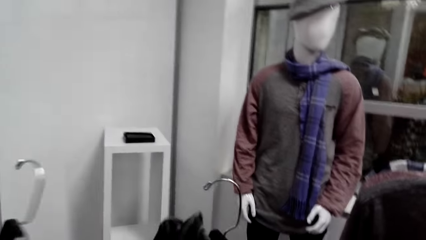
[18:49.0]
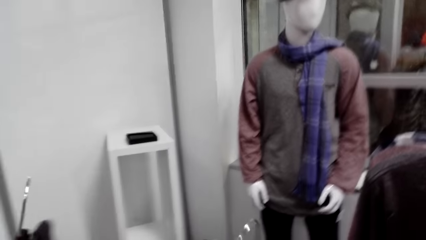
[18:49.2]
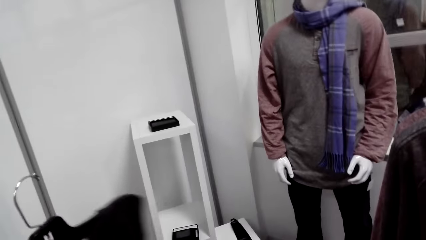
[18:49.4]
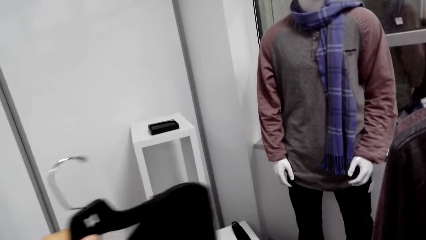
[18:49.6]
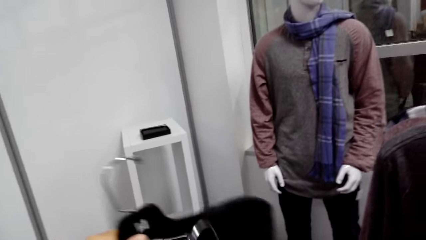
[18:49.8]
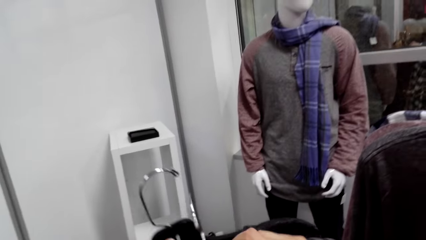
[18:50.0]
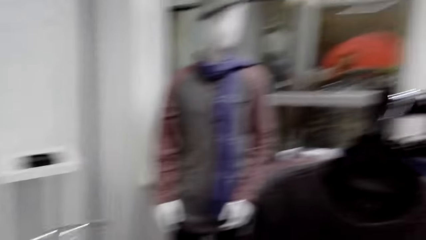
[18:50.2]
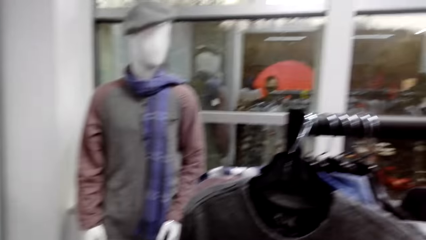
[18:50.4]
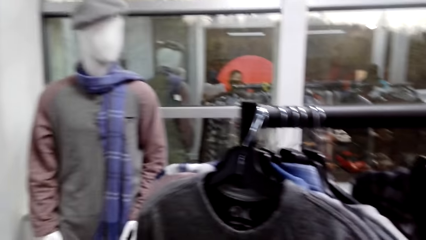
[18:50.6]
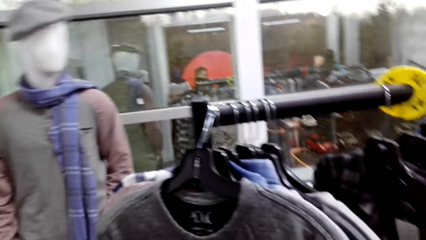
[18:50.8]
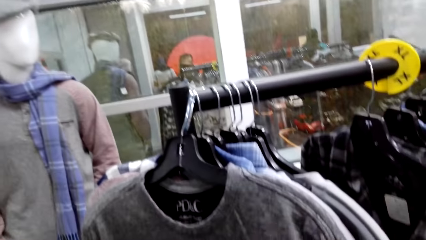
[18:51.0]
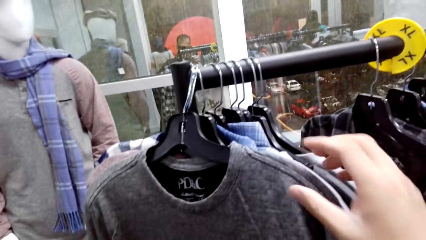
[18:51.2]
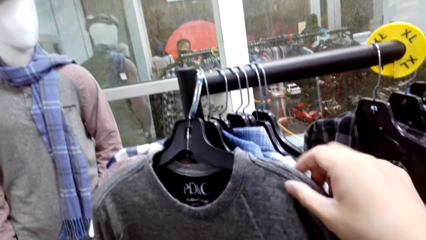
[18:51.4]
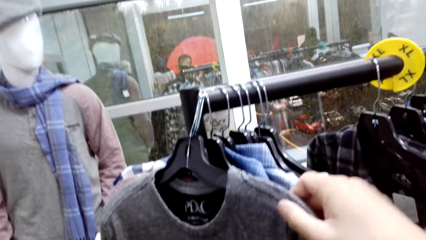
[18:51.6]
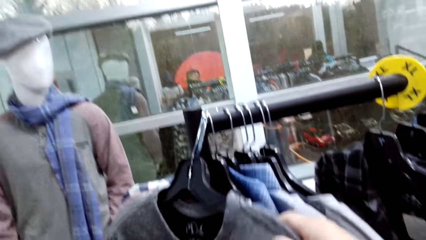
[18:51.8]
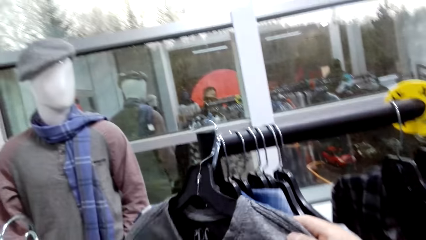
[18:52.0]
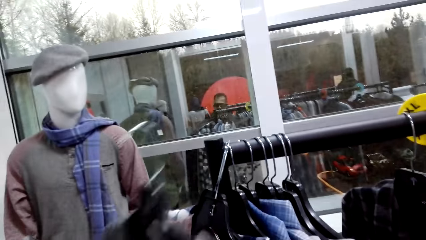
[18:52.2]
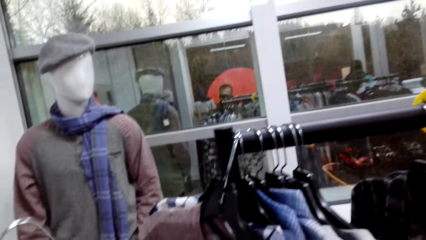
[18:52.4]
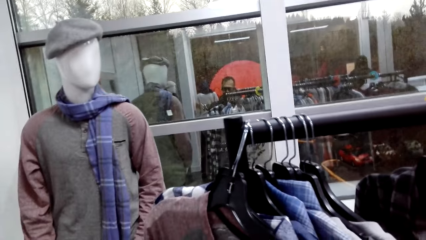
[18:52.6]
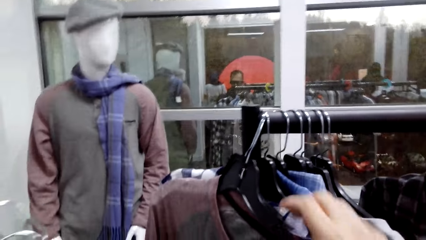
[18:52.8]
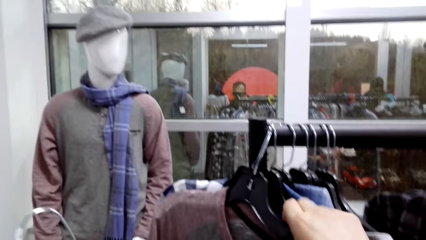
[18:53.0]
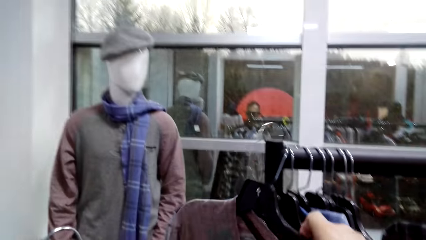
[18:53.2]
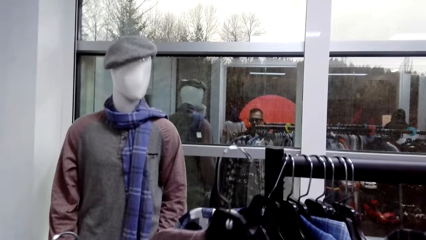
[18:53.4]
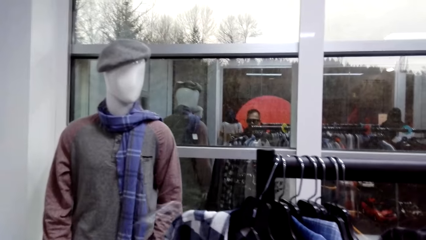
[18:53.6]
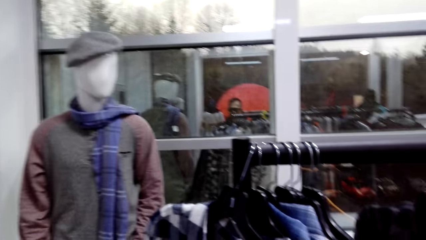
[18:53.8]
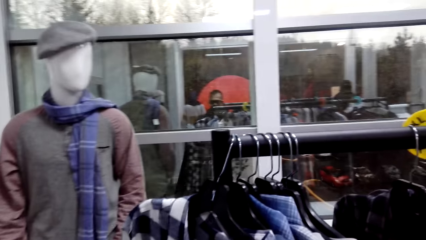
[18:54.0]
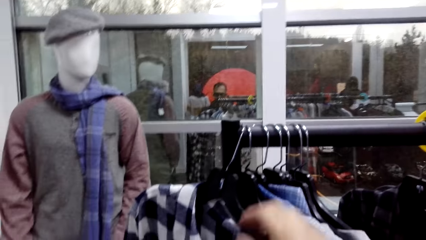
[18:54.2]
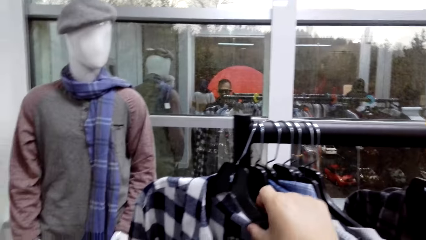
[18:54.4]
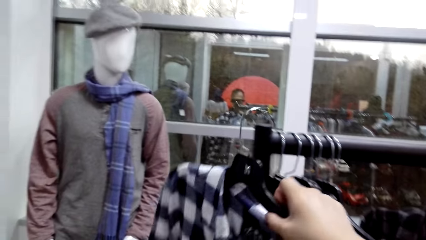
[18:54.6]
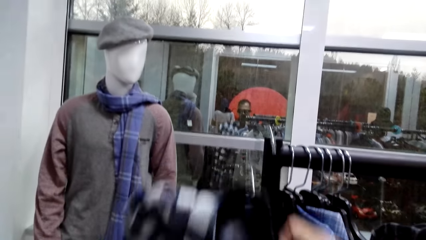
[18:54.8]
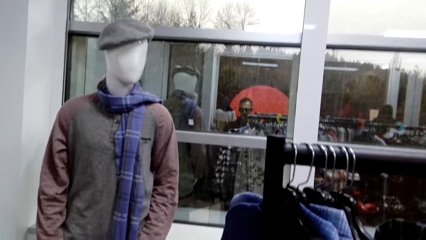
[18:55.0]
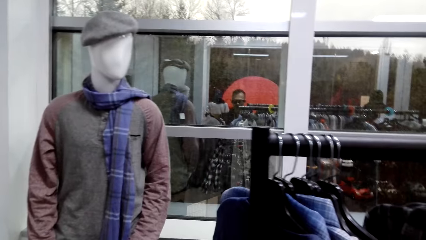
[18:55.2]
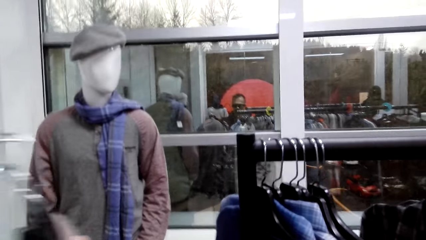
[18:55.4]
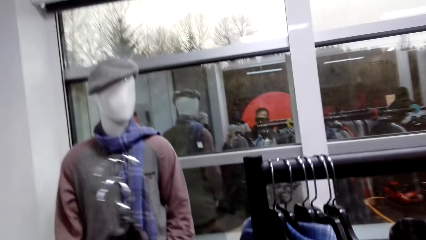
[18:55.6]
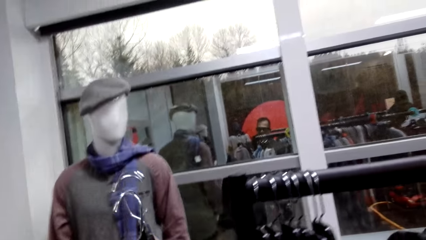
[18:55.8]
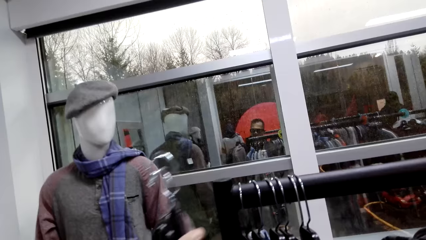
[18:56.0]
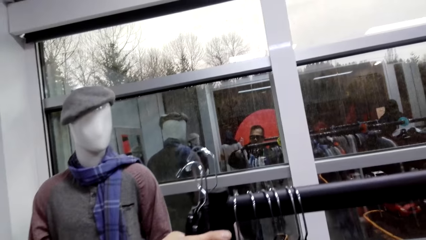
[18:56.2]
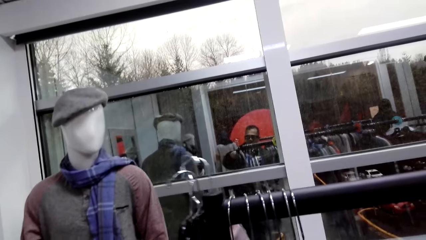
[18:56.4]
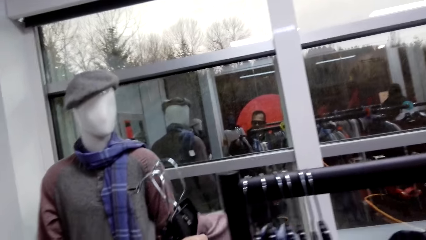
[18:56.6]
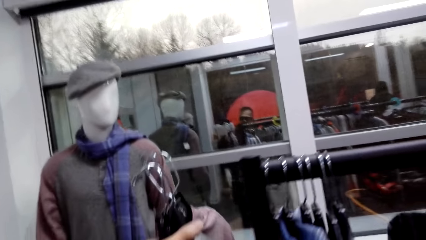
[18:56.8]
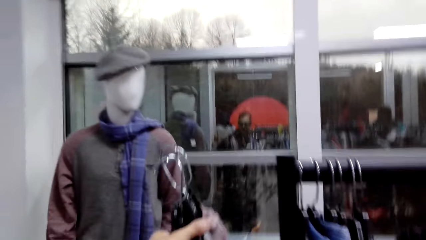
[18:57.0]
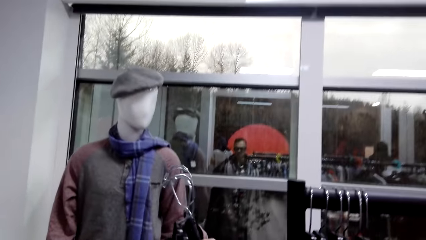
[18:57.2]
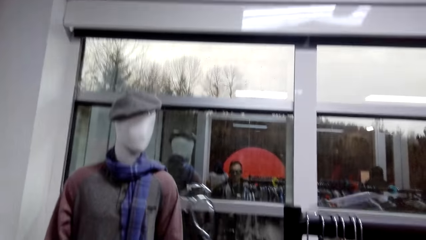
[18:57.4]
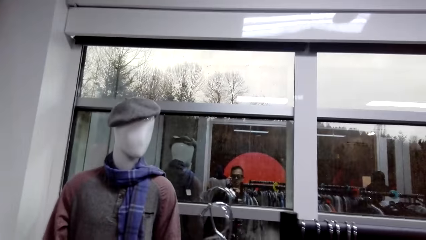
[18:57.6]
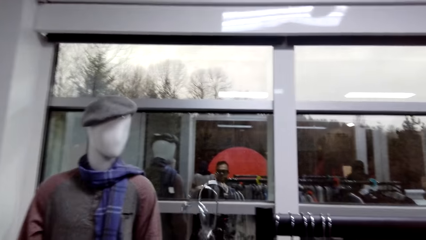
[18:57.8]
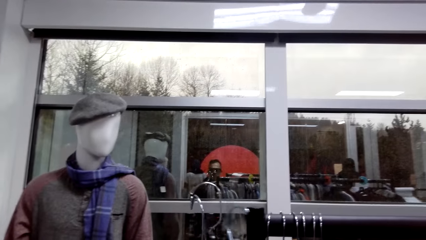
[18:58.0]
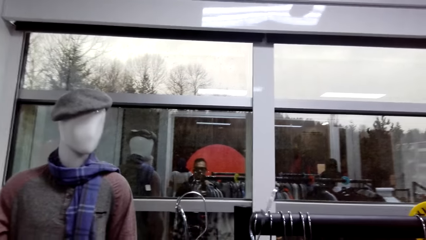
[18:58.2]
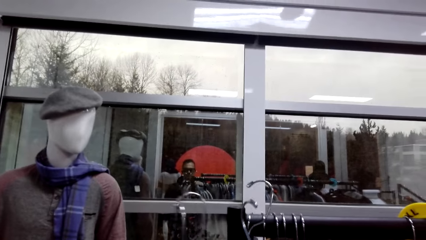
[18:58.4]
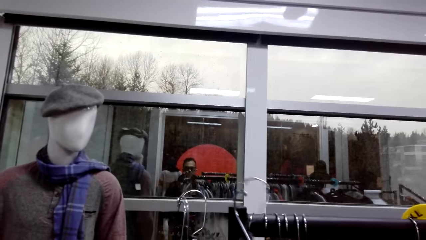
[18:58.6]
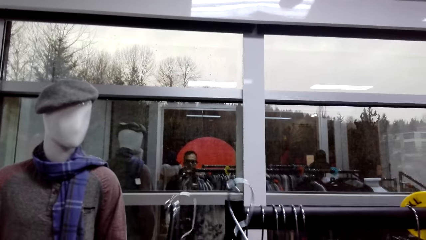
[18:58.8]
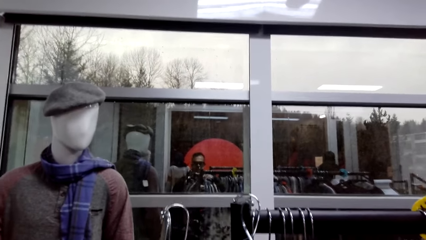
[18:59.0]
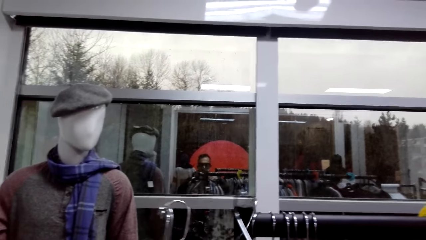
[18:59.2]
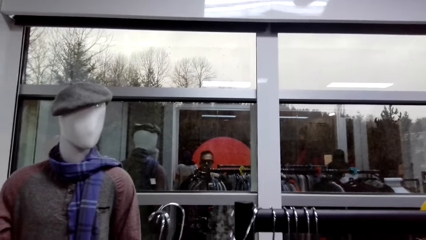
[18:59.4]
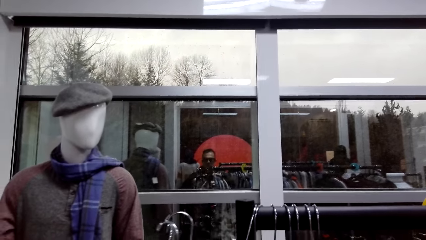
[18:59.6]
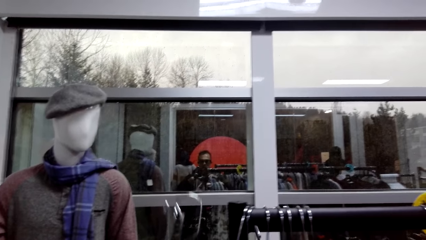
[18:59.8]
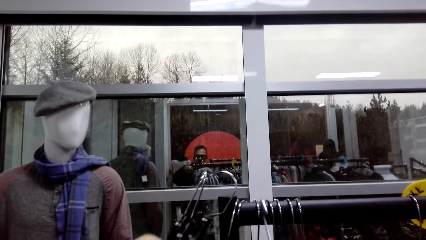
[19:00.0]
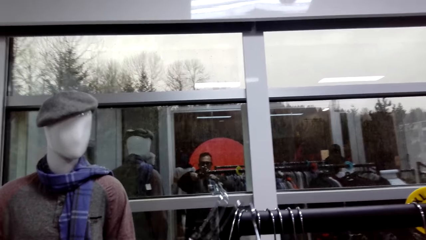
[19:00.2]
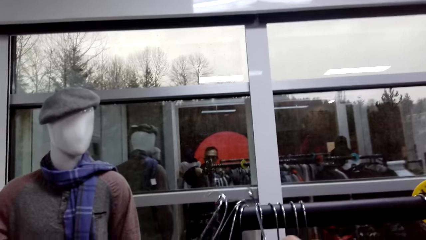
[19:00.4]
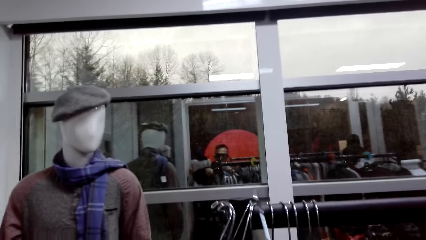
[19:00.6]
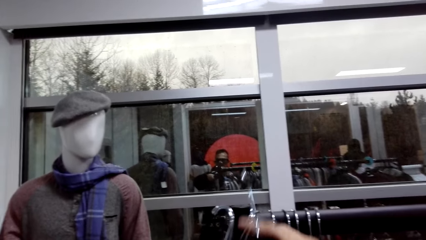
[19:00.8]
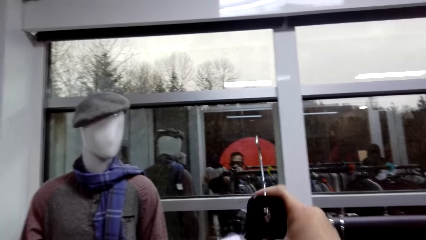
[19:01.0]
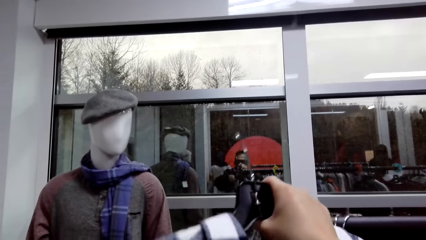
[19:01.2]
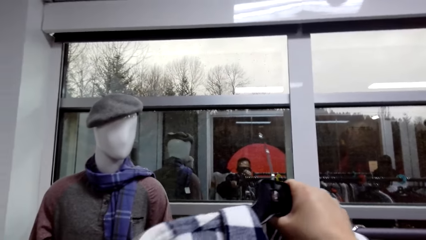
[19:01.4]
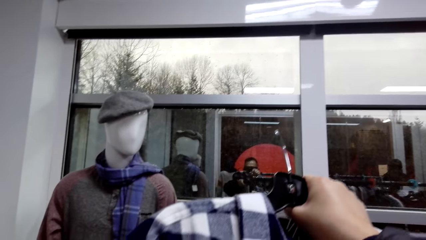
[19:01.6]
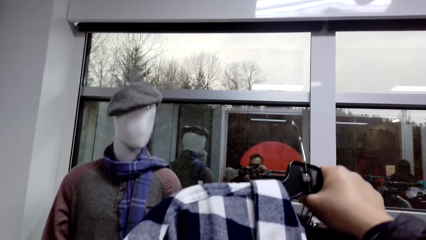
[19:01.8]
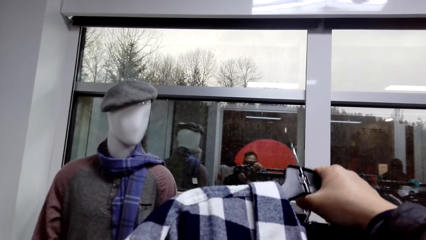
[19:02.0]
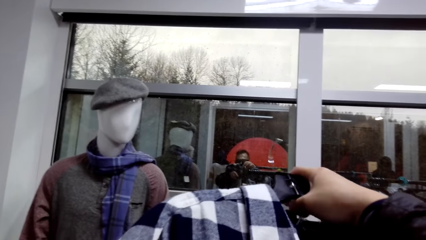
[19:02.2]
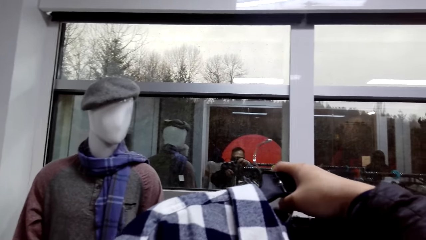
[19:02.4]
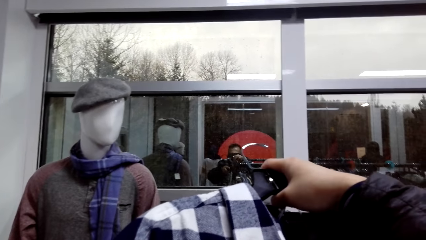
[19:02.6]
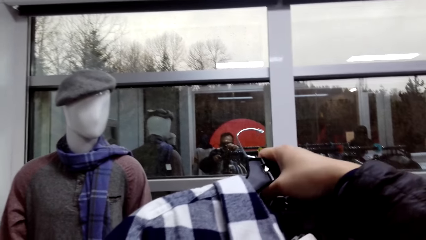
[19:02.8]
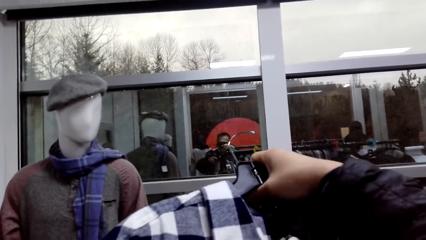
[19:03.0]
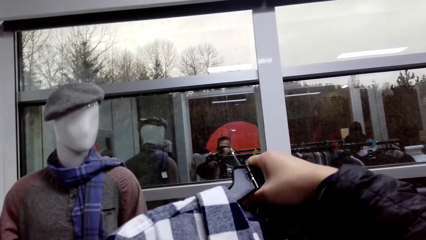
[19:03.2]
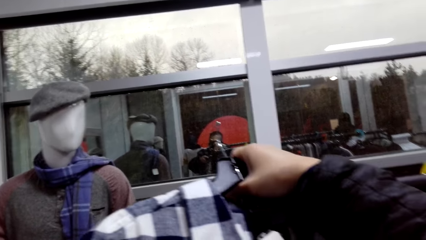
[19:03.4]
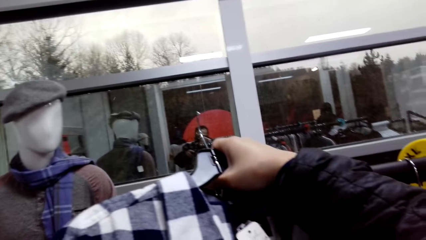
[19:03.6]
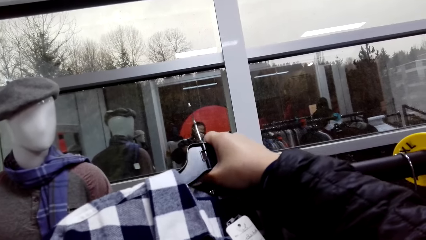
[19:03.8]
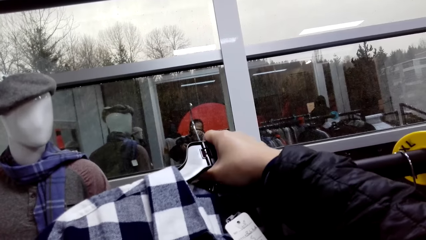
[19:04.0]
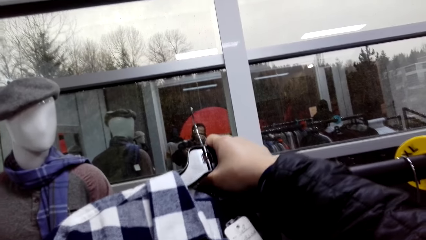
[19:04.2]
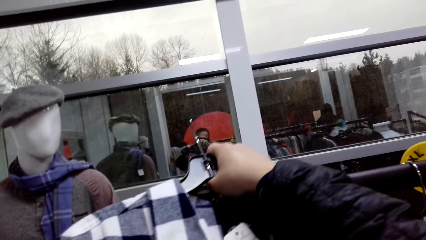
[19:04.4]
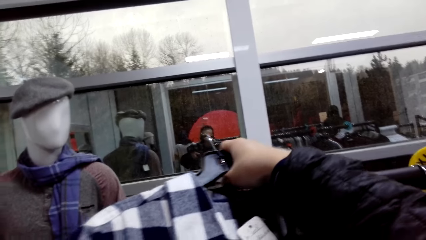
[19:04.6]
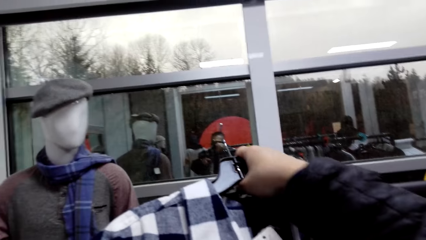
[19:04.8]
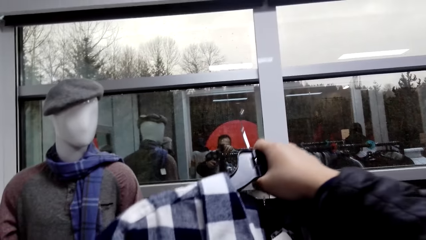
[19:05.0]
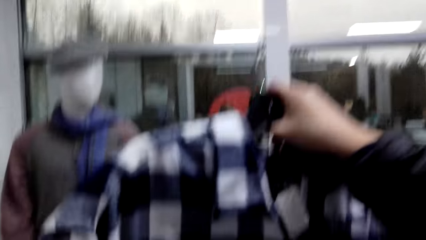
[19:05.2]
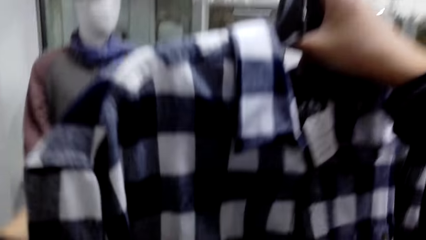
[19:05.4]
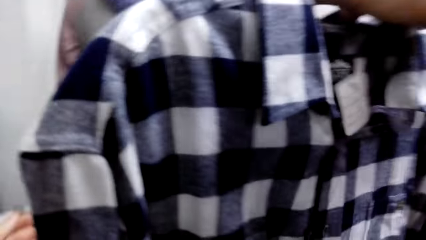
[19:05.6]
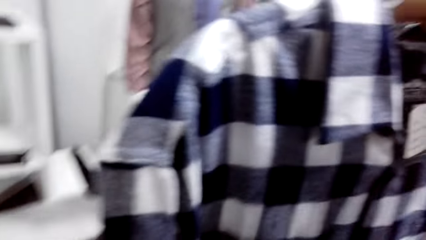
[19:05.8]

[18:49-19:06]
The camera wearer turns around. They remove a sweater on the clothing rail. They remove a t-shirt on the clothing rail. They remove a shirt on the clothing rail. They remove sweaters on the clothing rail.
